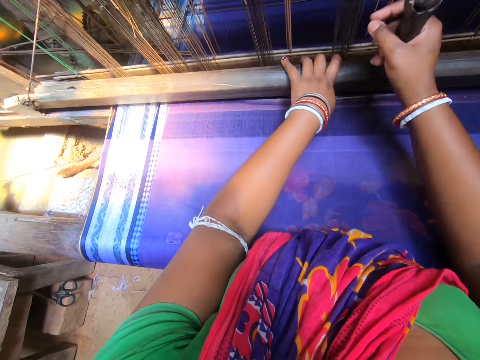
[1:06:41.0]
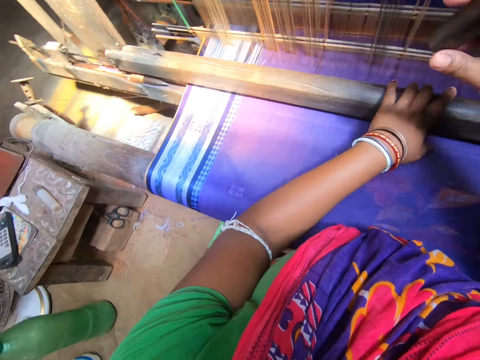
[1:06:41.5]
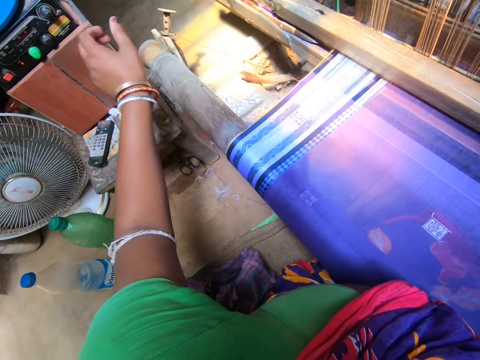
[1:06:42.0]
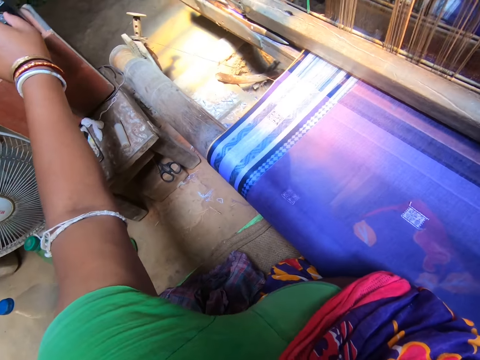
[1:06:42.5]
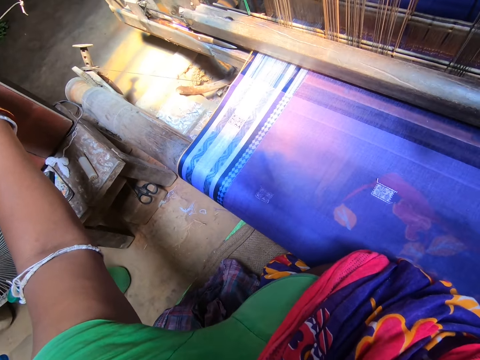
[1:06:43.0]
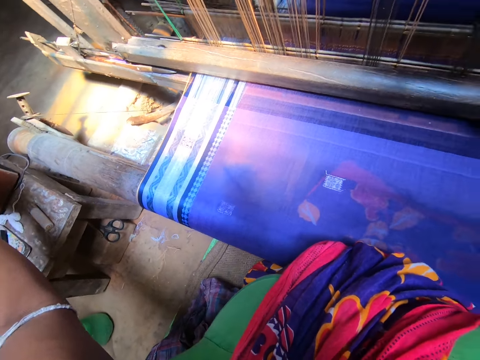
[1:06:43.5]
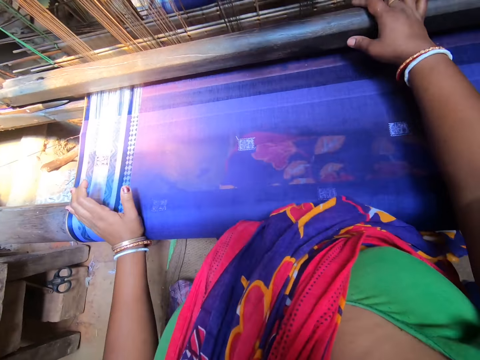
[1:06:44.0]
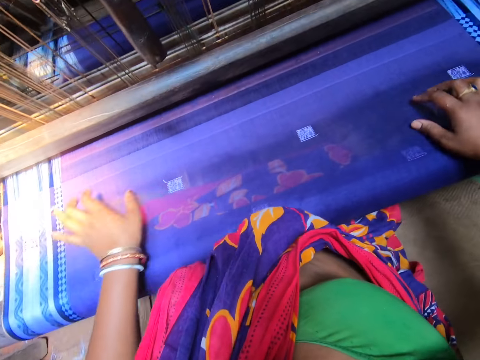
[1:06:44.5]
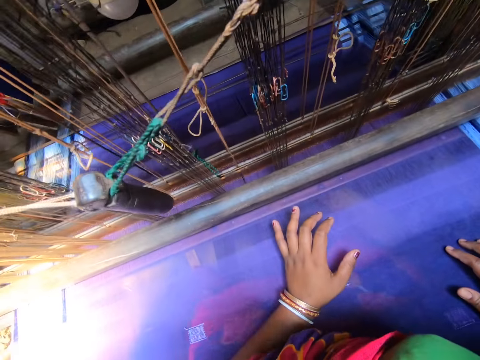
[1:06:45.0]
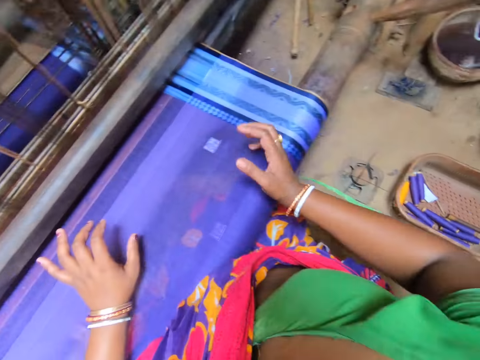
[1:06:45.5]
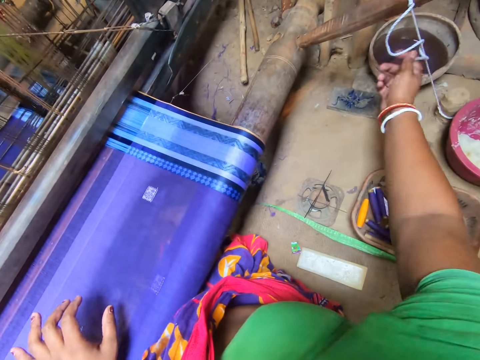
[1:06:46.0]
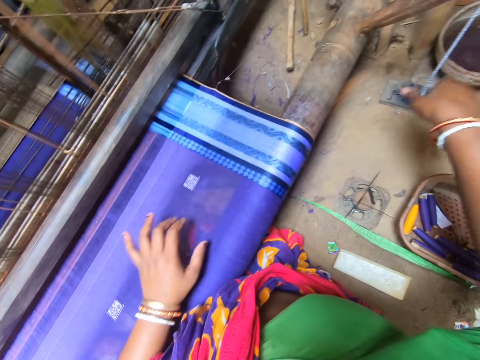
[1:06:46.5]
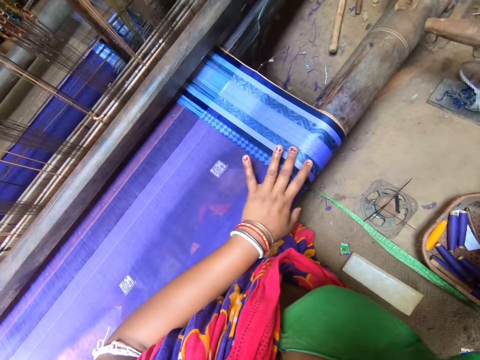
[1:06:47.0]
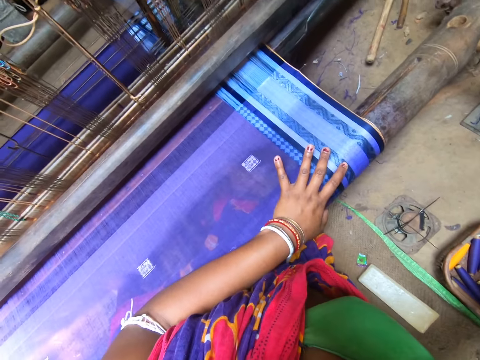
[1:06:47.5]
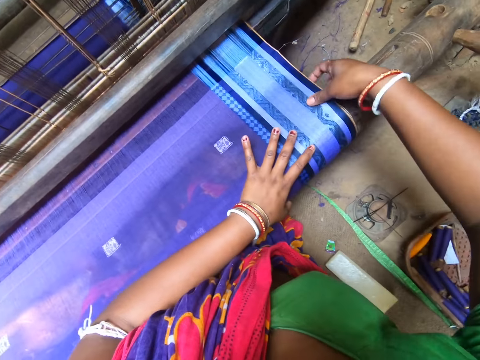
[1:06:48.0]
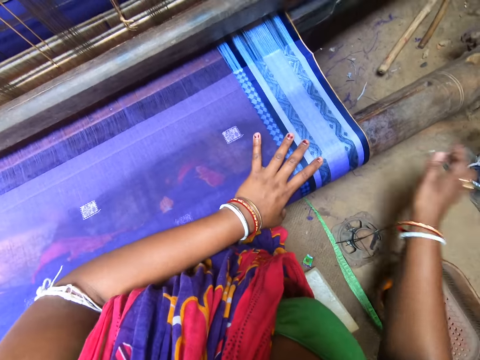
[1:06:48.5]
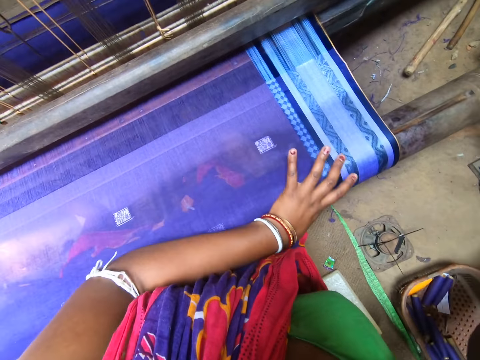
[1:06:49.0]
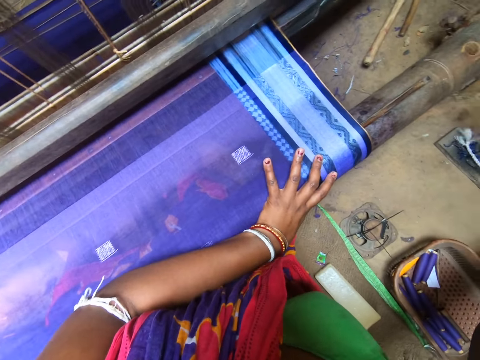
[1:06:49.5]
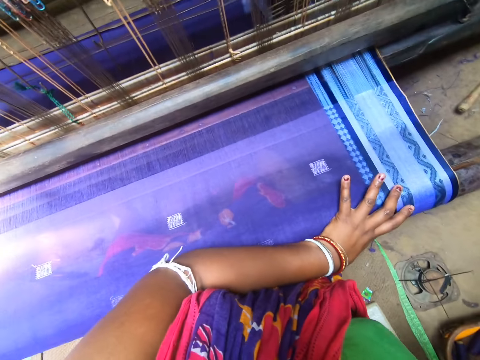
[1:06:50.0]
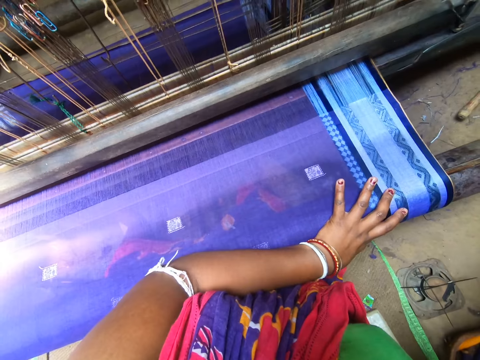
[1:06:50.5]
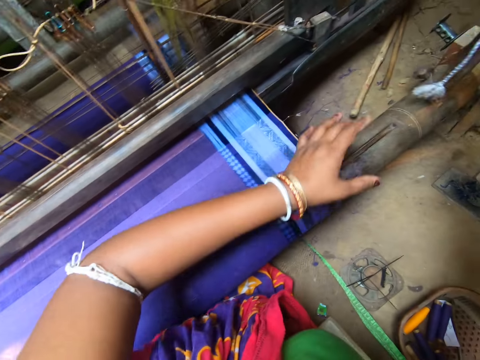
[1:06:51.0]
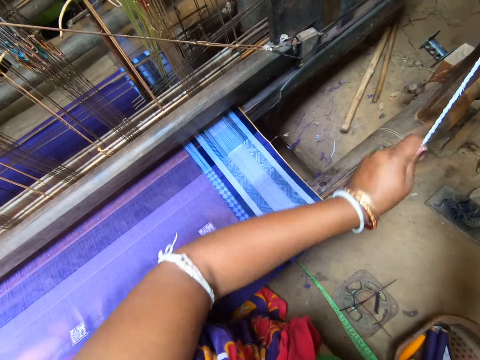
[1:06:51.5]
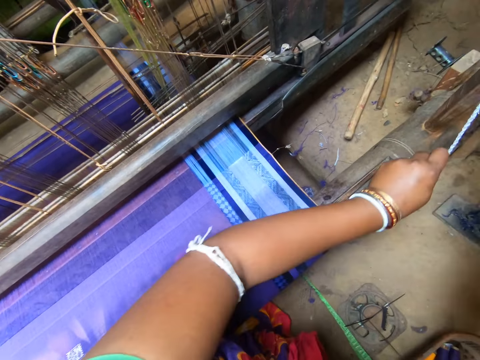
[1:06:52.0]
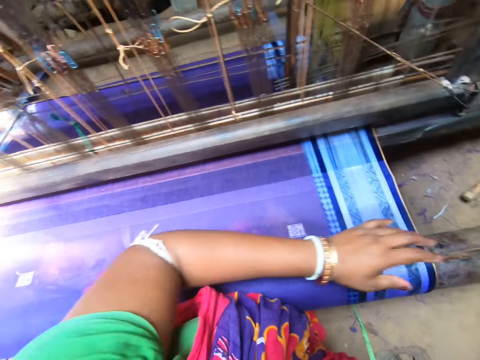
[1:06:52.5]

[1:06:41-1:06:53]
The camera wearer reduces the volume of the radio with her left hand. She adjusts the thread of the loom with both hands. She pulls the rope.

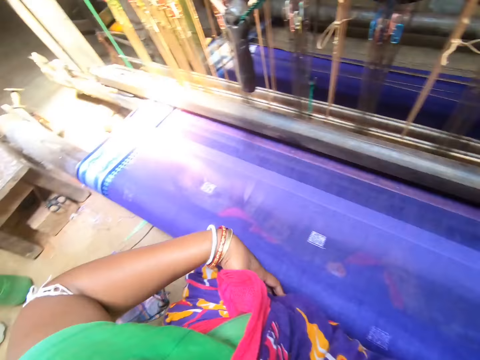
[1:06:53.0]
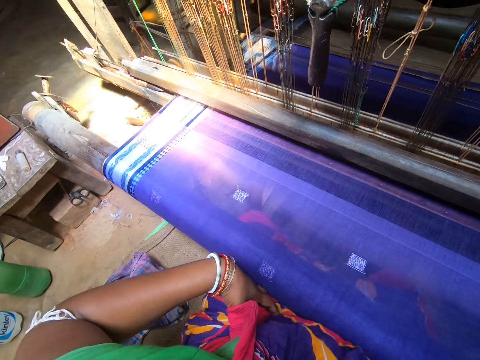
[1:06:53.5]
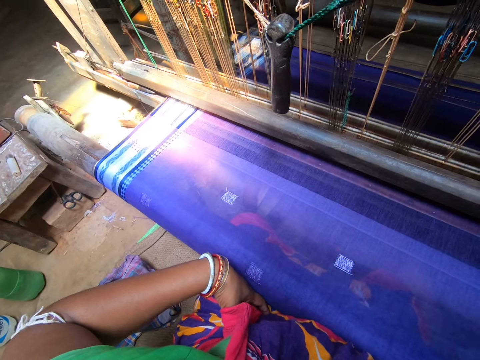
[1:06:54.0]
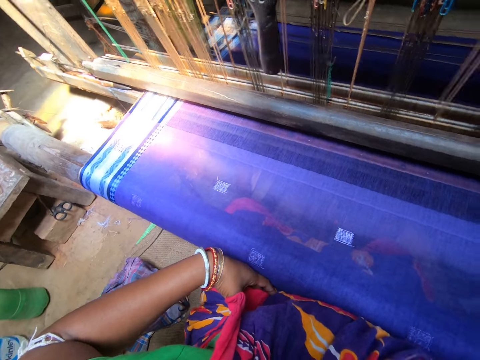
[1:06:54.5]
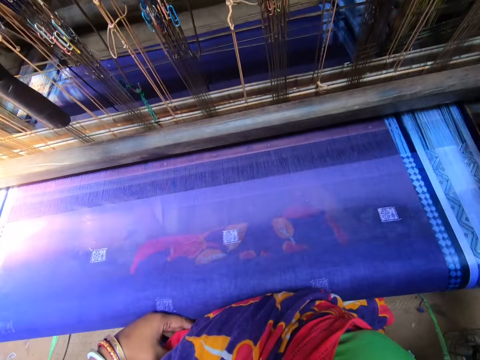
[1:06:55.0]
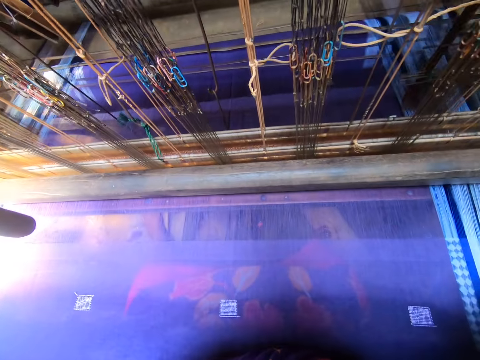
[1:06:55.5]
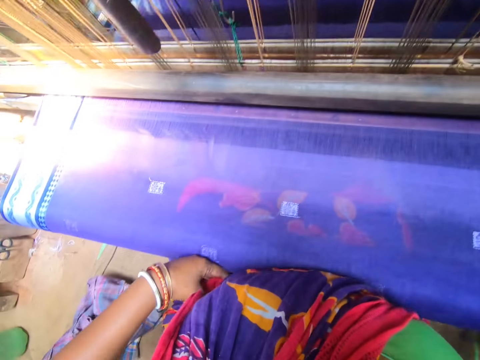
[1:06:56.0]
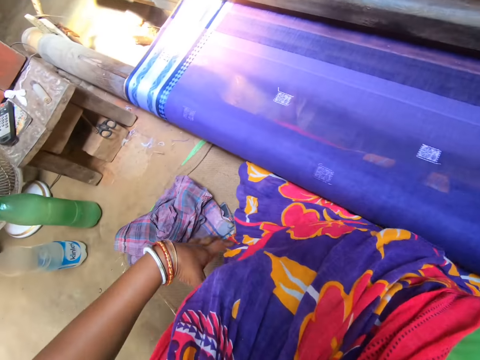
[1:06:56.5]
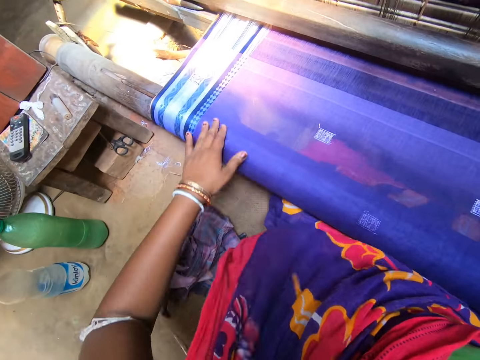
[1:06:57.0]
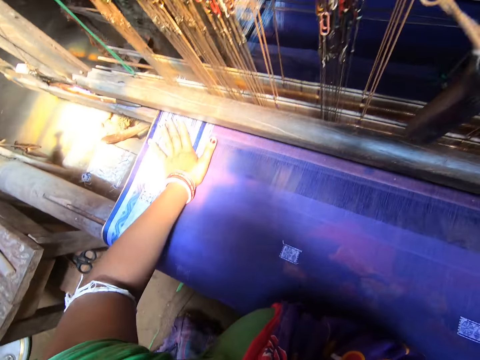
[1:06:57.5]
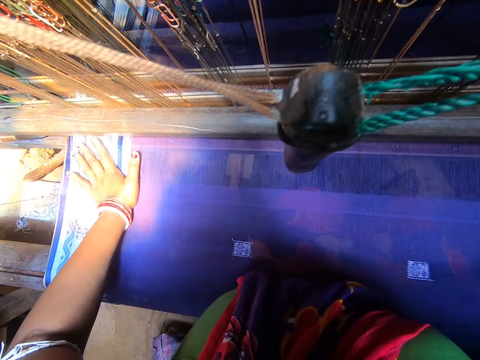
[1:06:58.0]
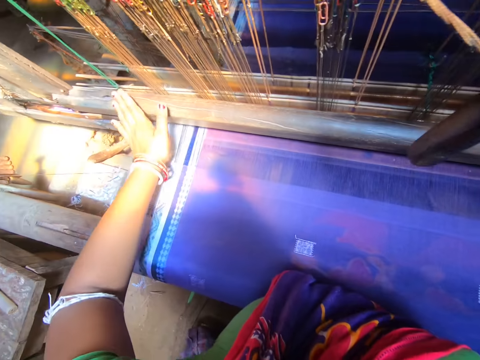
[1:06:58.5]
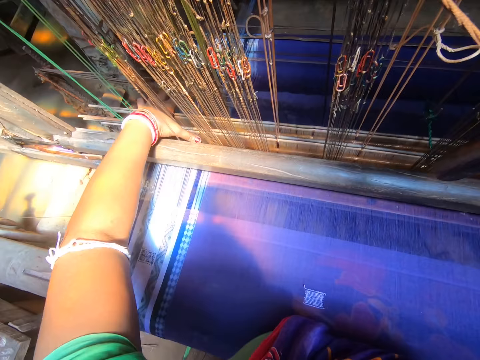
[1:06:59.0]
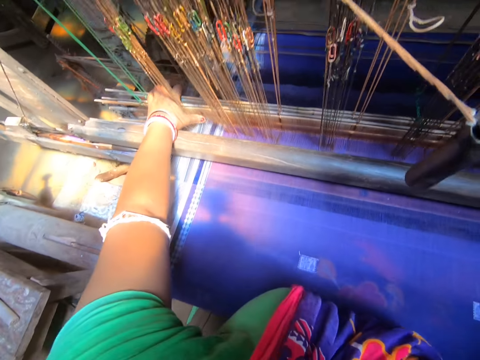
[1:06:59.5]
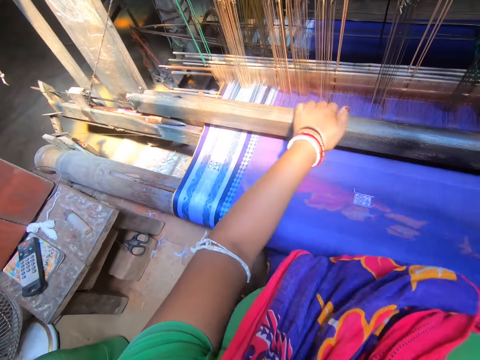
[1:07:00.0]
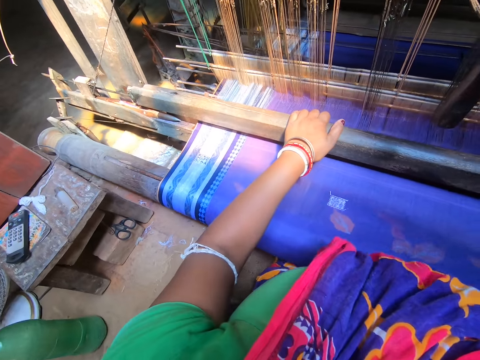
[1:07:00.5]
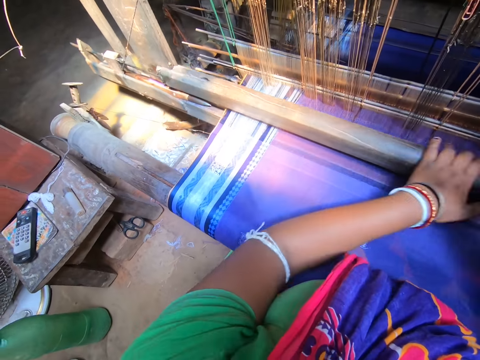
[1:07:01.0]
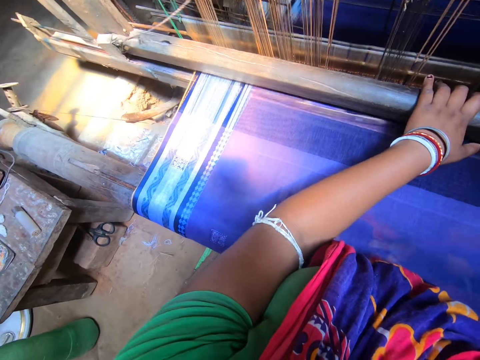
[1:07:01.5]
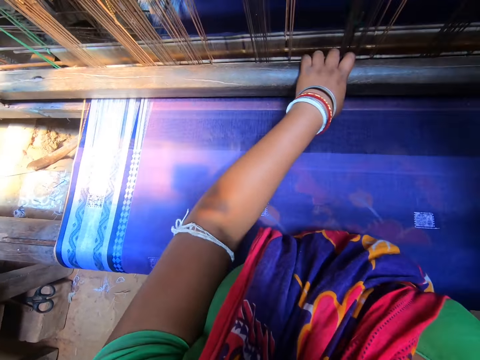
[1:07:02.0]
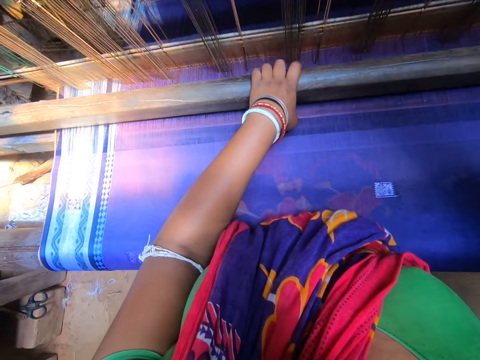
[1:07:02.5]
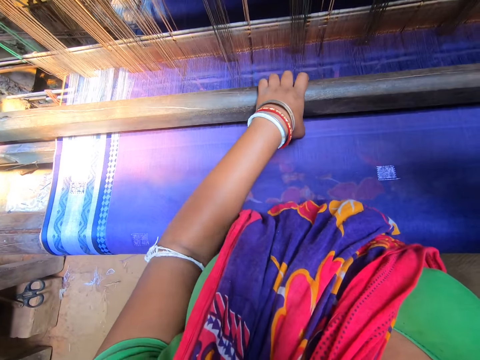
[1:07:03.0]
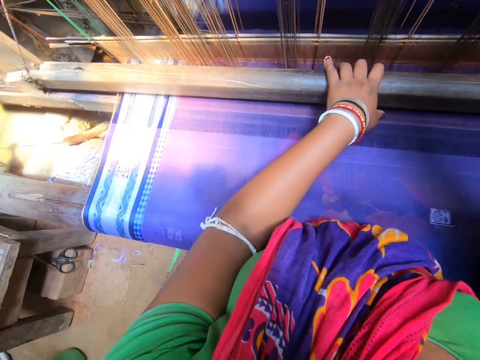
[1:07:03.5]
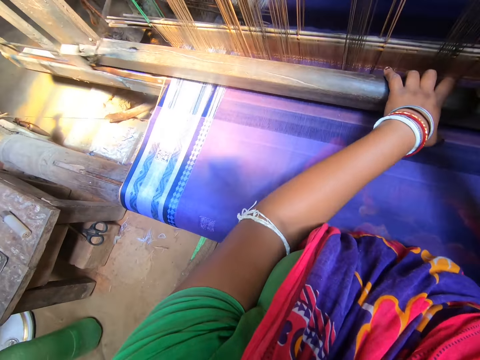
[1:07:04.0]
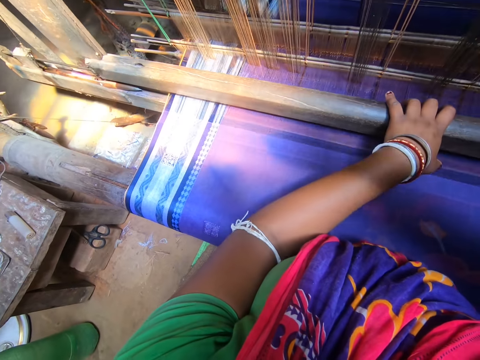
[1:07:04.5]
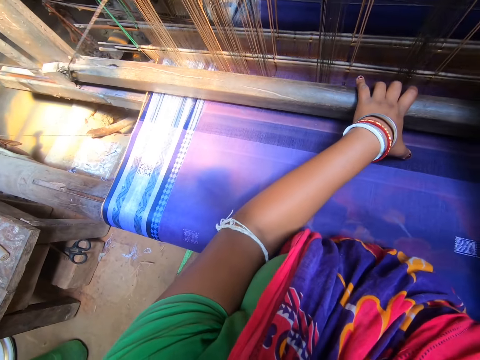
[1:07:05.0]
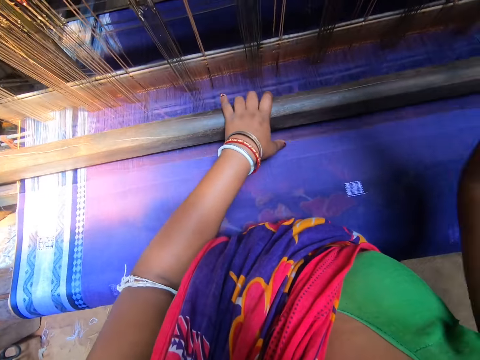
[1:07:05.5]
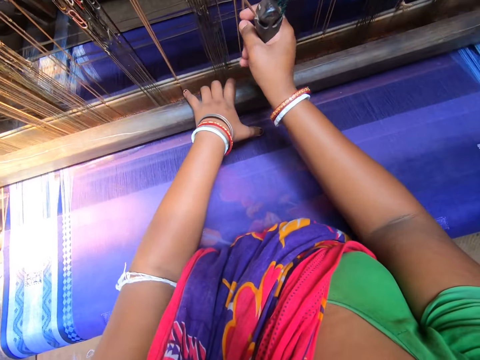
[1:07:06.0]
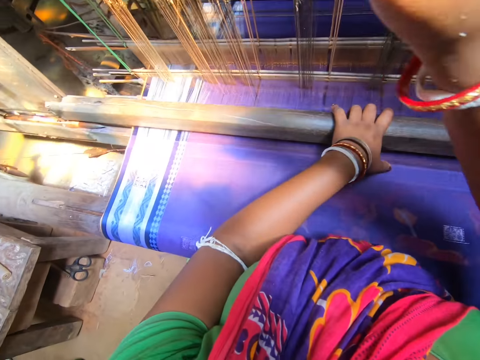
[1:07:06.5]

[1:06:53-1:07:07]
The camera wearer looks around. They interact with a man. They hold a mat. They hold a machine mat. They weave the cloth with a handloom with both hands. They sew the mat.
